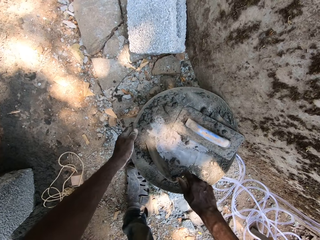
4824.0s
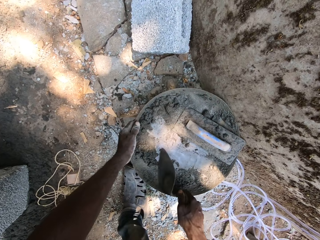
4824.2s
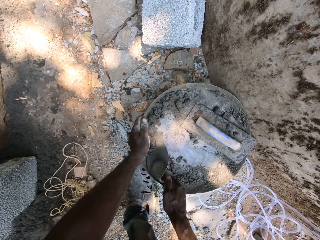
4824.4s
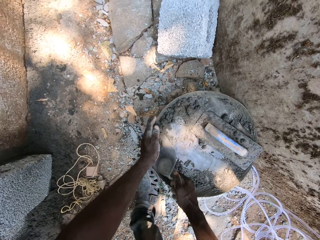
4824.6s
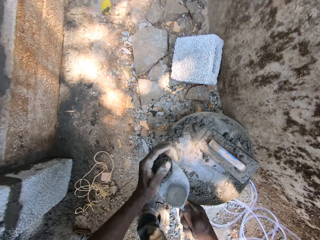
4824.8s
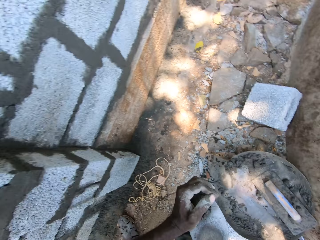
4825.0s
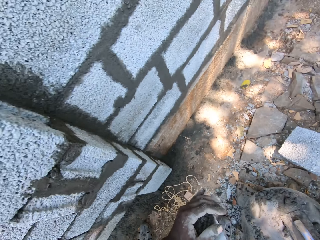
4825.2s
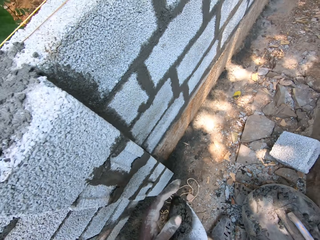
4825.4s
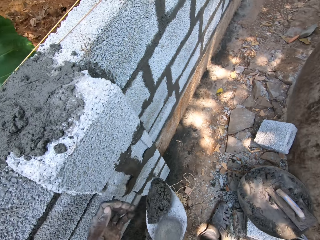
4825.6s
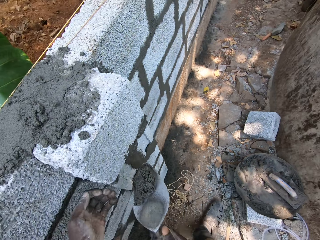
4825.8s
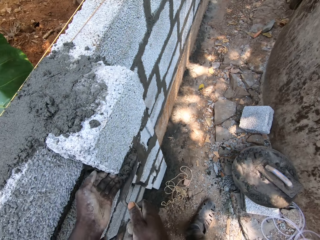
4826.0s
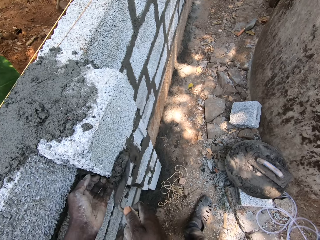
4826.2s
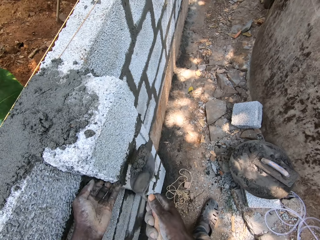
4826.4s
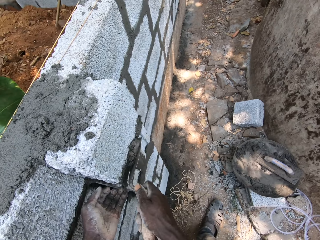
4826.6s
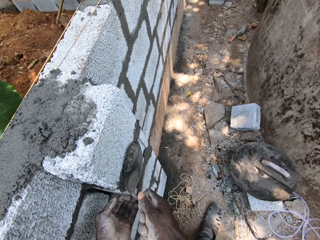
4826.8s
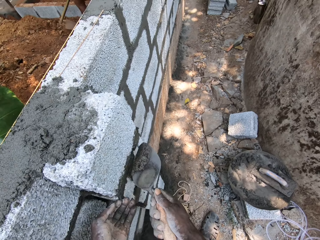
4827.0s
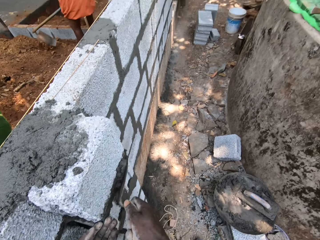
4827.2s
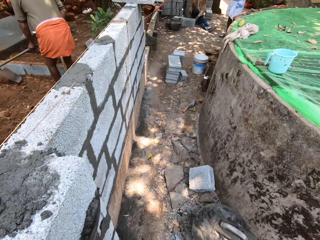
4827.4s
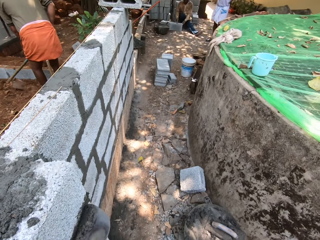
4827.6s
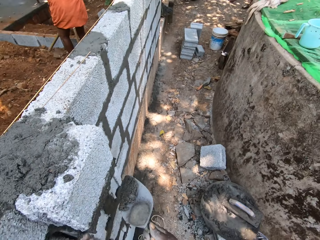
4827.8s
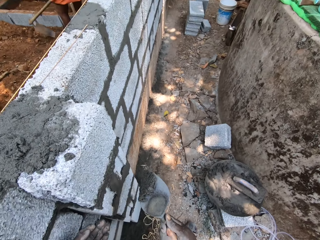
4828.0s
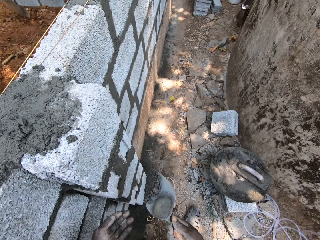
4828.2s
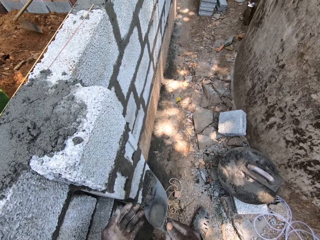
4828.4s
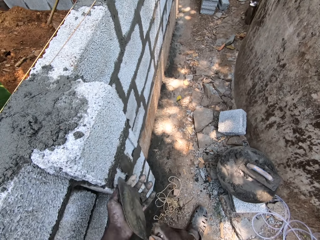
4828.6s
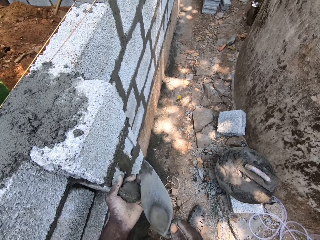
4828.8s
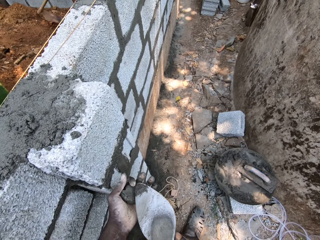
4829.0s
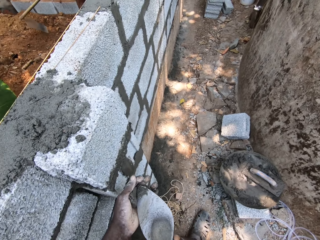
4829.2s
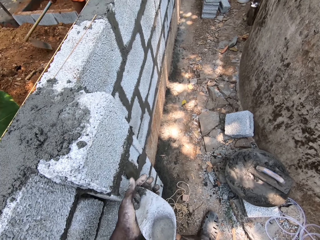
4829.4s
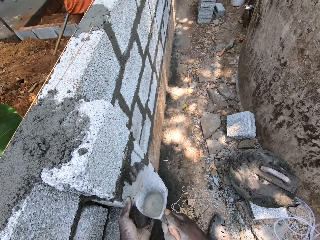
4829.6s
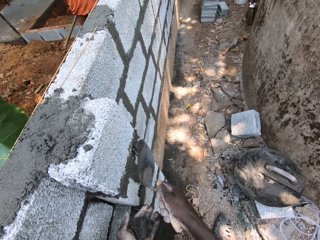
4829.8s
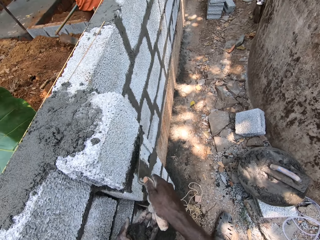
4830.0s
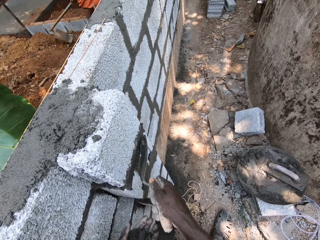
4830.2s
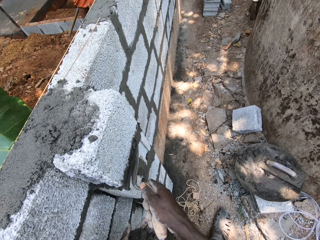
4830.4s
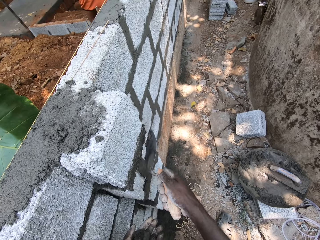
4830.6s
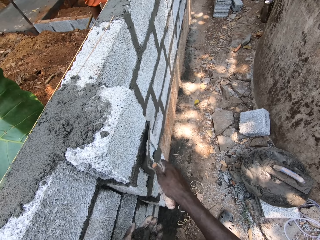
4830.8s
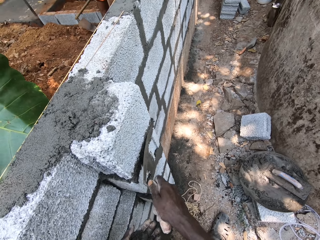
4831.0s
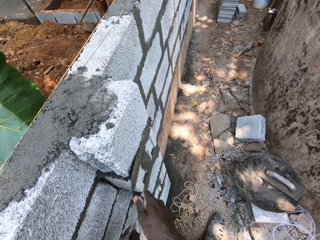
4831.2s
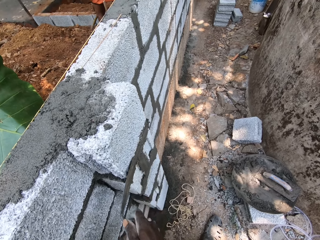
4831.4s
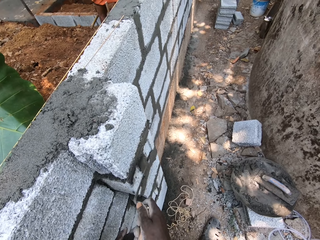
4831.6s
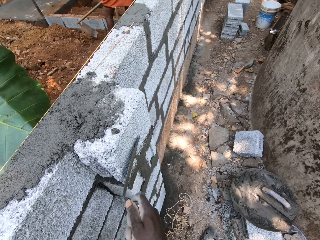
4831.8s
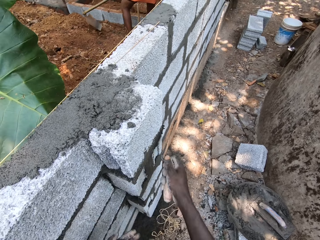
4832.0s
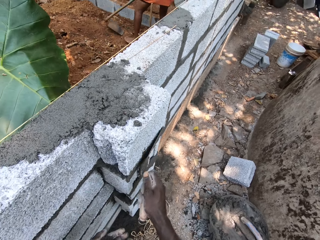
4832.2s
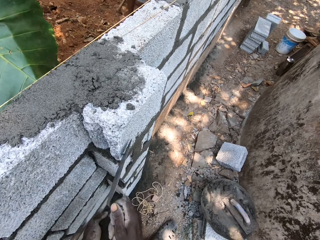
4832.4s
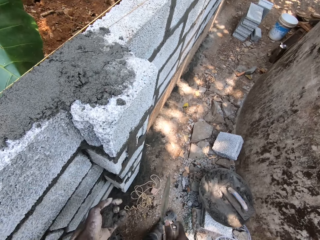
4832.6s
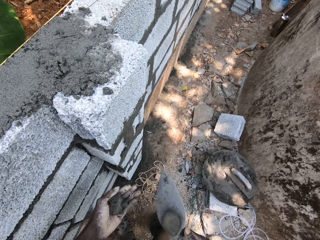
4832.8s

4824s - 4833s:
The camera wearer scoops mortar from the head pan with the hand trowel in his right hand. He mixes the cement mixture with the trowel. He plasters the block with the mortar. He puts the mortar on his left hand. He scoops the mortar from his left hand with the hand trowel. He applies the cement mixture on the wall blocks.

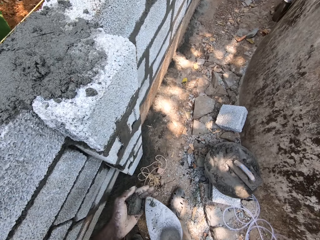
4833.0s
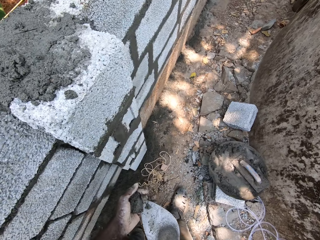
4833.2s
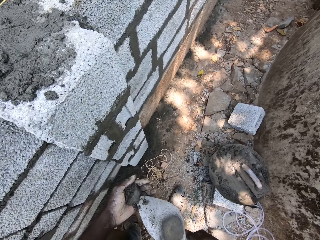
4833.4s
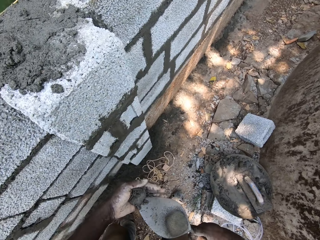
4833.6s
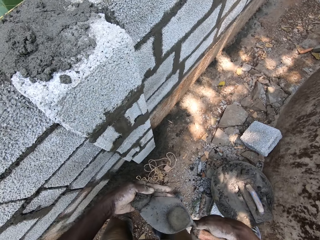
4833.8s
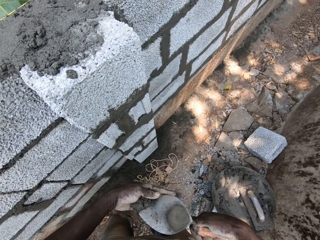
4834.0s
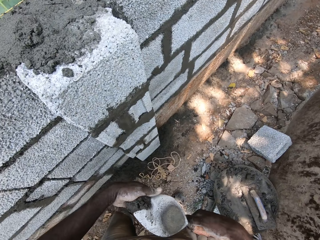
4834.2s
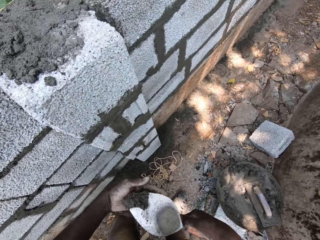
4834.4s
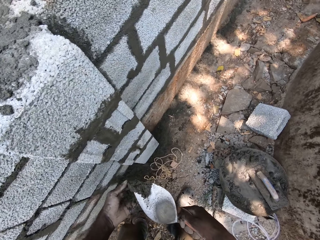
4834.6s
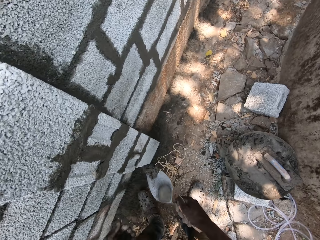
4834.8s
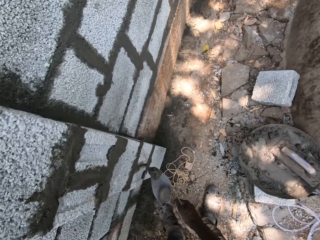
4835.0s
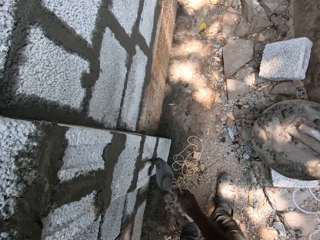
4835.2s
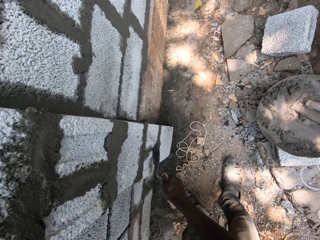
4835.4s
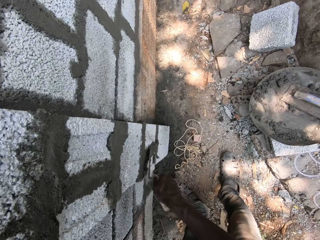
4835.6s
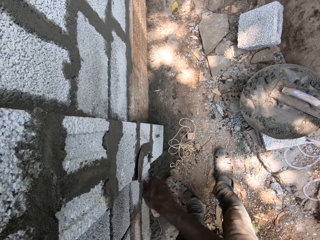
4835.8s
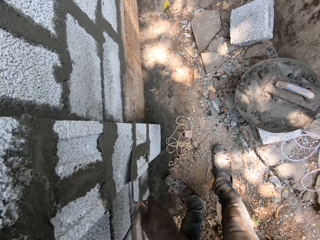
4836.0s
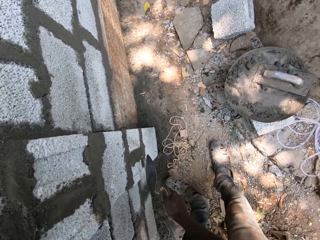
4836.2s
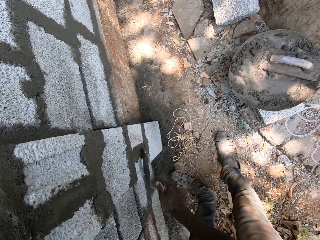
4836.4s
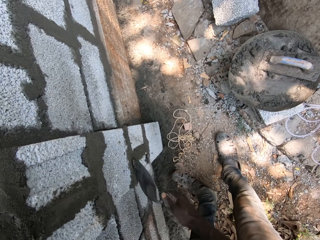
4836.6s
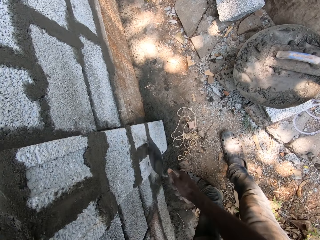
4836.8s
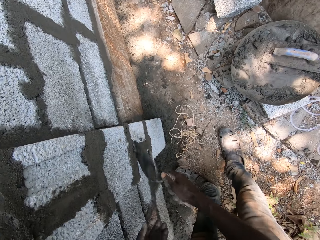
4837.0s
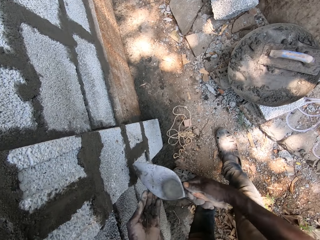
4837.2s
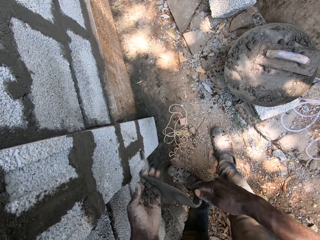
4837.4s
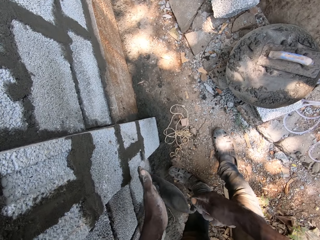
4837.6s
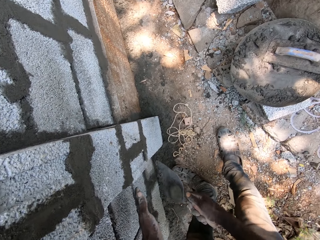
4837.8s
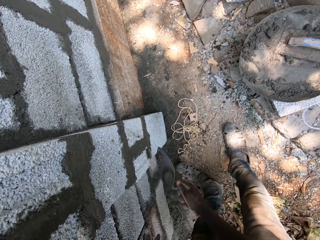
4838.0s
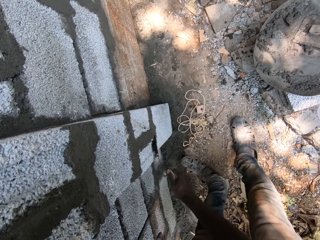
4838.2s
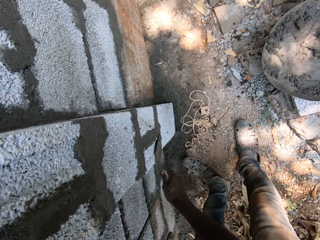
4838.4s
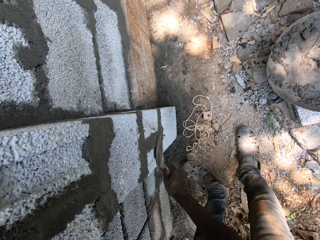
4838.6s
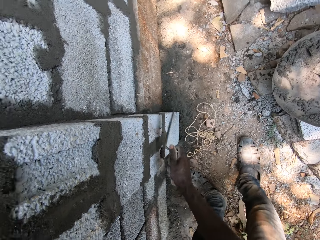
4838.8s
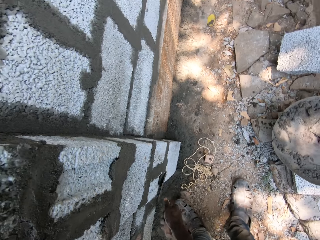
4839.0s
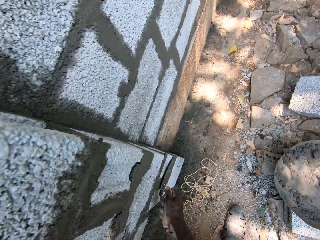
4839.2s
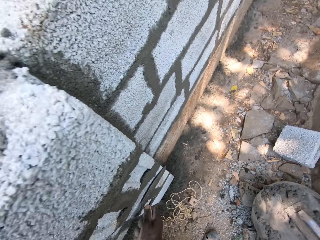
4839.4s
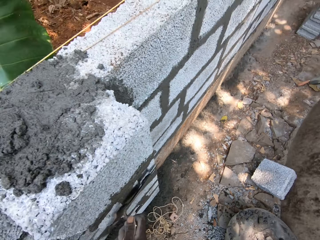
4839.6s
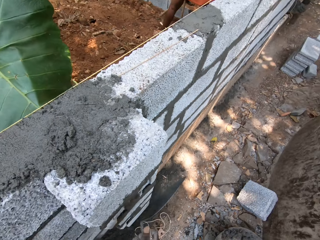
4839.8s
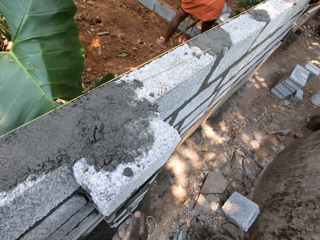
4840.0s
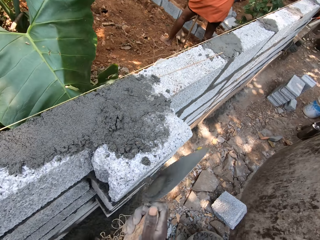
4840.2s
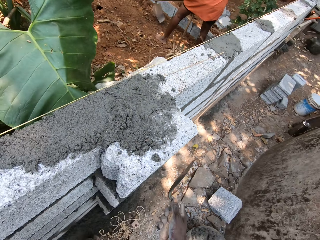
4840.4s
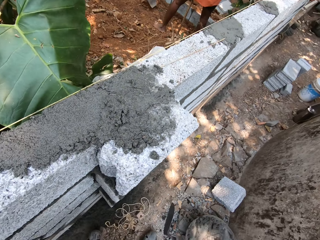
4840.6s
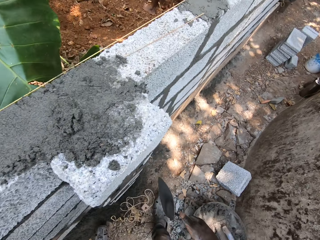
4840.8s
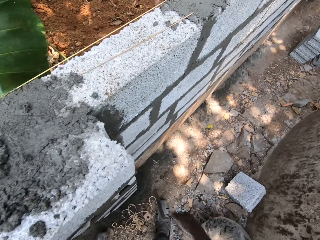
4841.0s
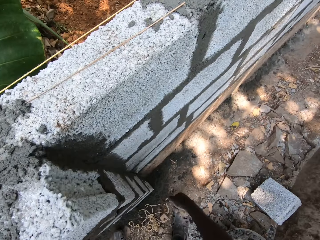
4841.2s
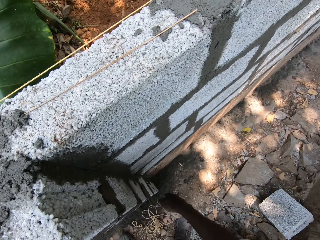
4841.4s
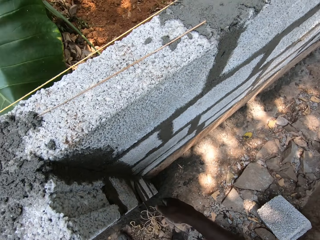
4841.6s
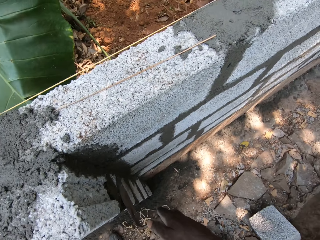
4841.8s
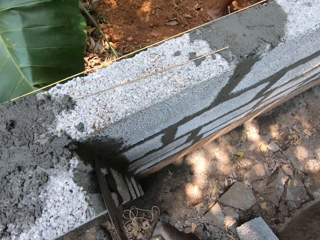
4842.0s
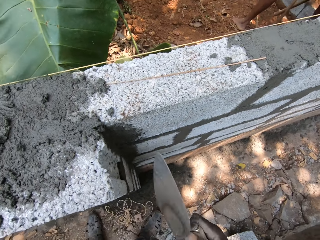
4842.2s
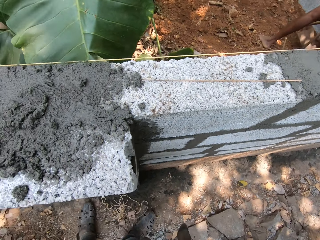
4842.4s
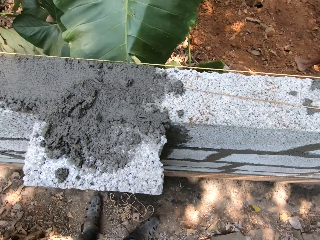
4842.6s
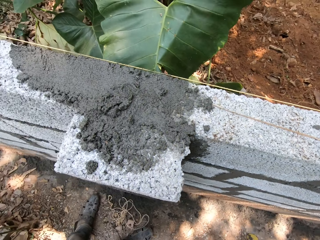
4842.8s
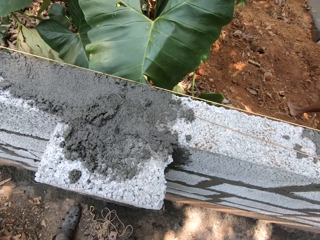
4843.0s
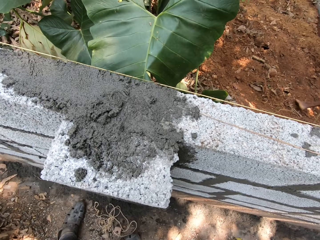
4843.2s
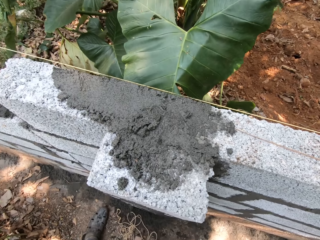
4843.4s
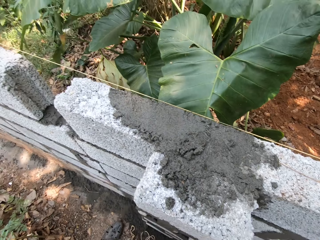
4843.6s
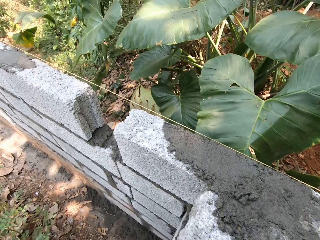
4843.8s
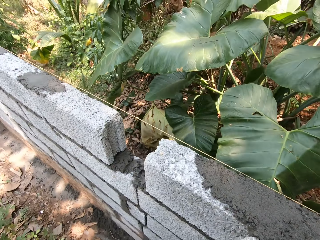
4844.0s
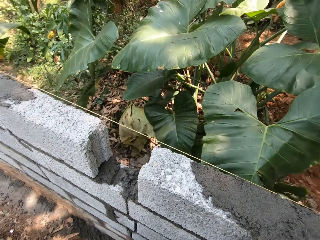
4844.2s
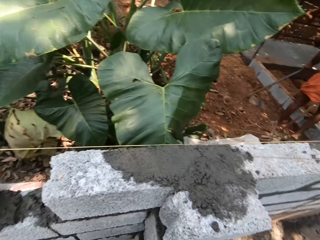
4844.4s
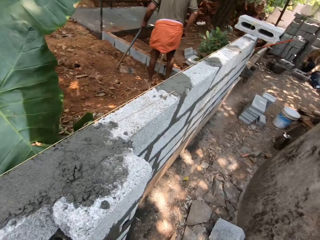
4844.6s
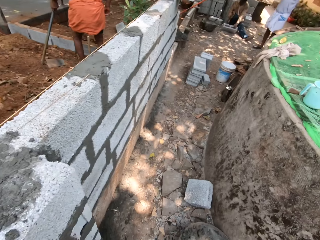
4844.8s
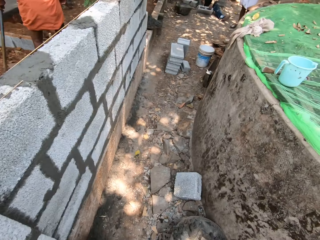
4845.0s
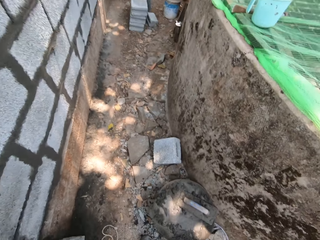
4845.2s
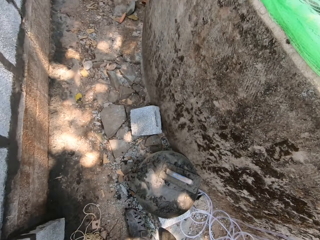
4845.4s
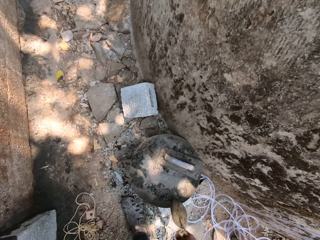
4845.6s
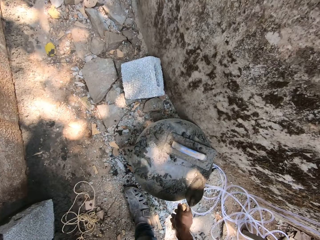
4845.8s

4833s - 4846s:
The camera wearer puts cement mixture on a trowel with the left hand. He applies the cement mixture on the wall blocks. He puts the cement mixture on the trowel with the left hand. He applies the cement mixture on the wall blocks. He plasters a wall with the trowel. He looks around in the compound.
